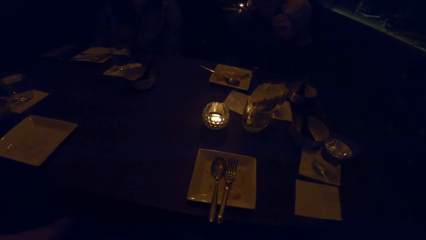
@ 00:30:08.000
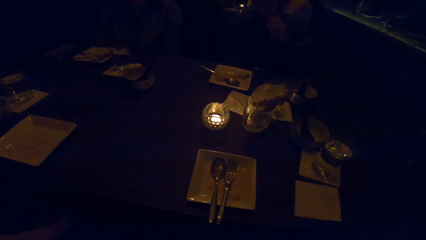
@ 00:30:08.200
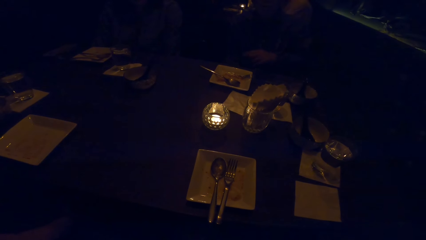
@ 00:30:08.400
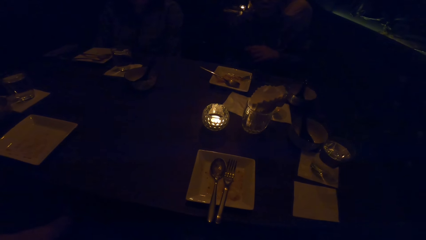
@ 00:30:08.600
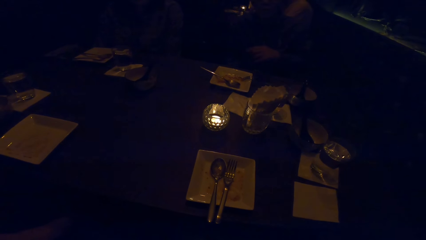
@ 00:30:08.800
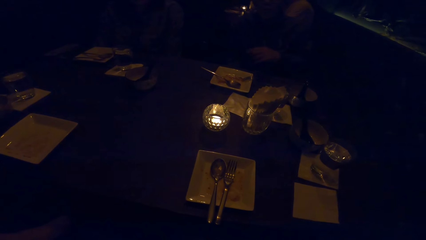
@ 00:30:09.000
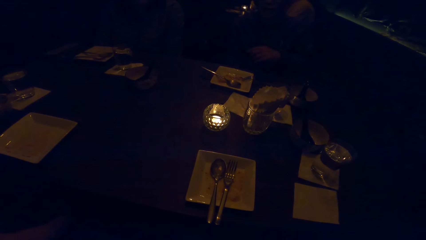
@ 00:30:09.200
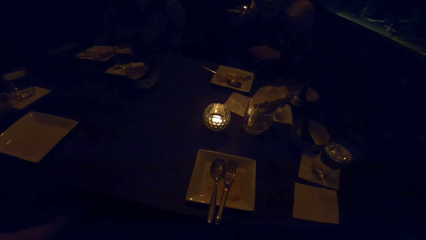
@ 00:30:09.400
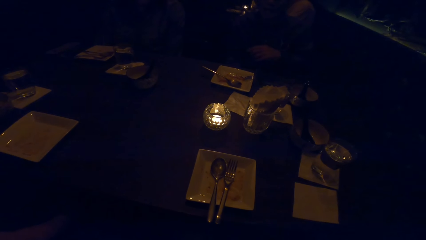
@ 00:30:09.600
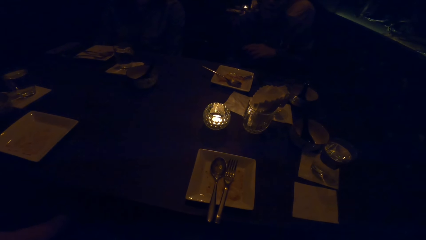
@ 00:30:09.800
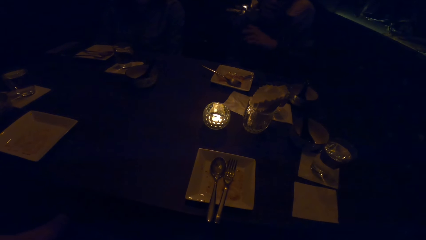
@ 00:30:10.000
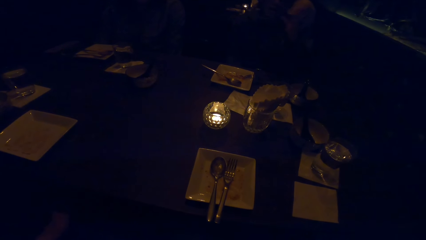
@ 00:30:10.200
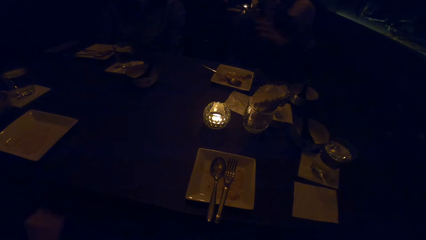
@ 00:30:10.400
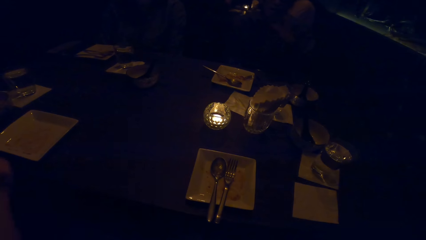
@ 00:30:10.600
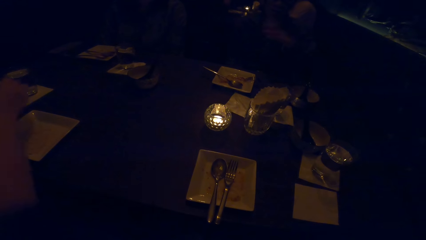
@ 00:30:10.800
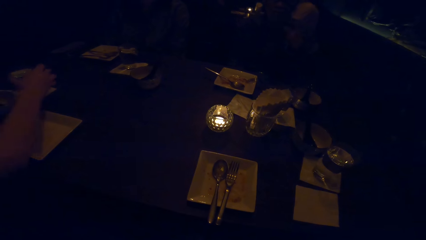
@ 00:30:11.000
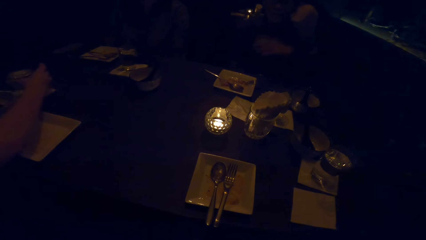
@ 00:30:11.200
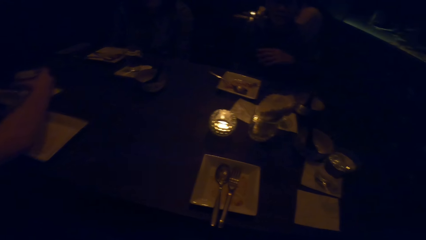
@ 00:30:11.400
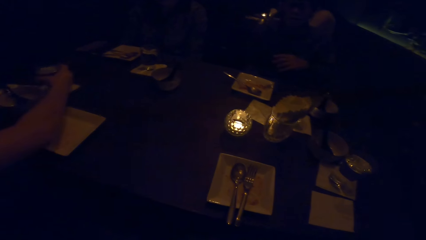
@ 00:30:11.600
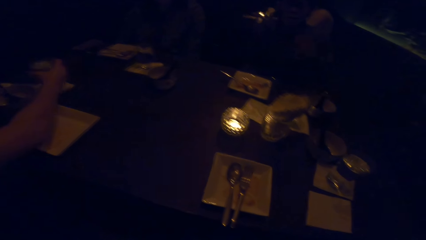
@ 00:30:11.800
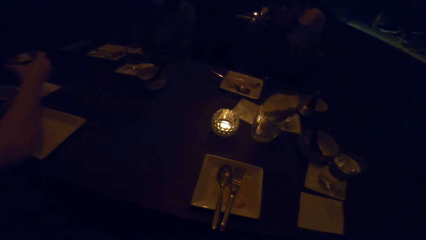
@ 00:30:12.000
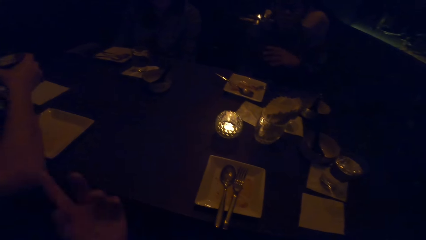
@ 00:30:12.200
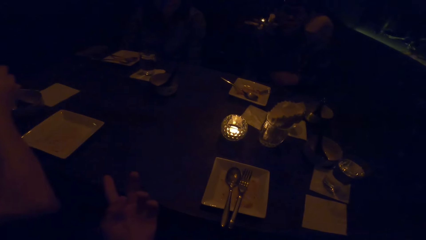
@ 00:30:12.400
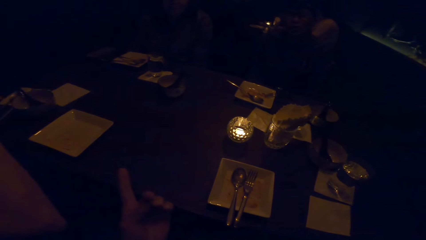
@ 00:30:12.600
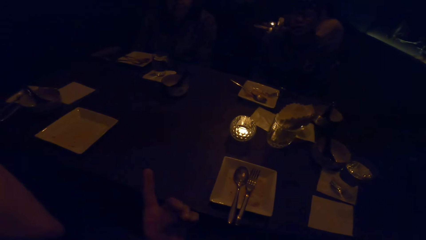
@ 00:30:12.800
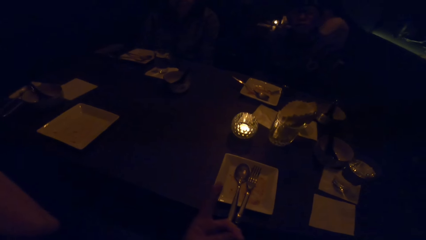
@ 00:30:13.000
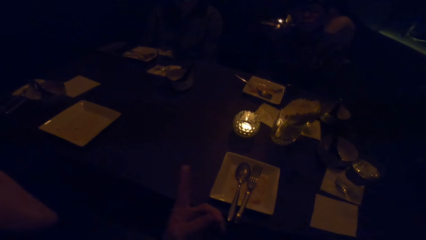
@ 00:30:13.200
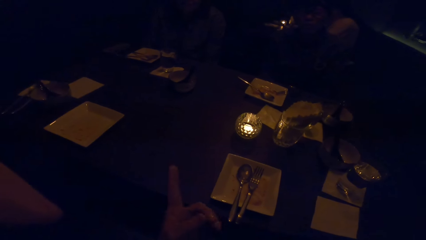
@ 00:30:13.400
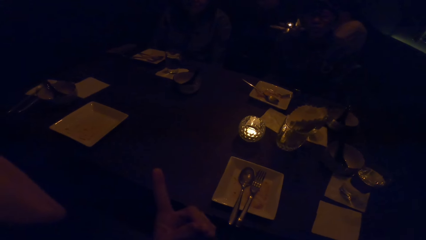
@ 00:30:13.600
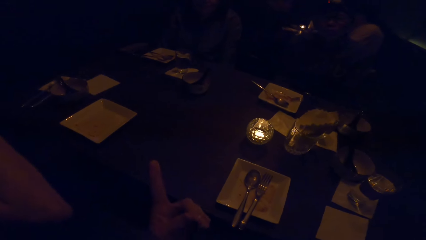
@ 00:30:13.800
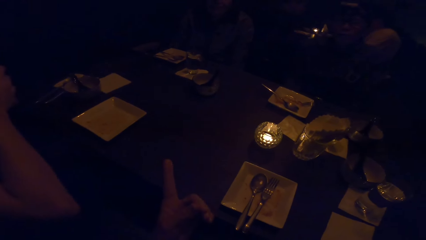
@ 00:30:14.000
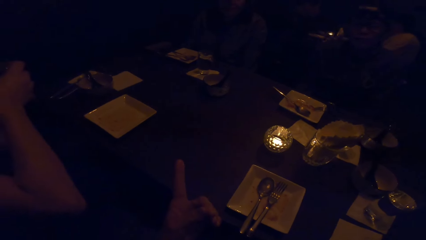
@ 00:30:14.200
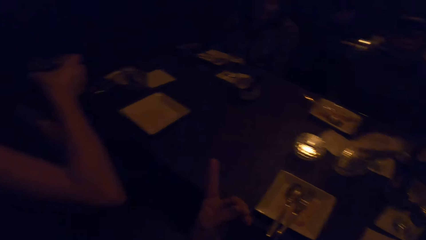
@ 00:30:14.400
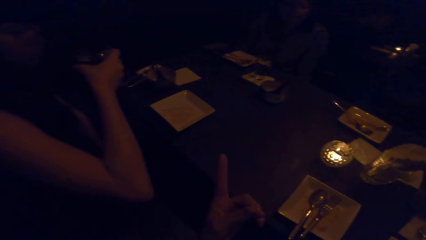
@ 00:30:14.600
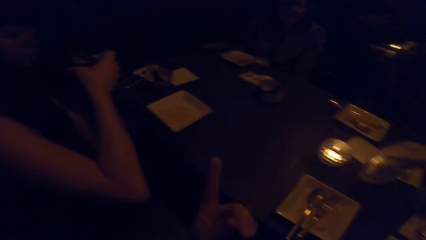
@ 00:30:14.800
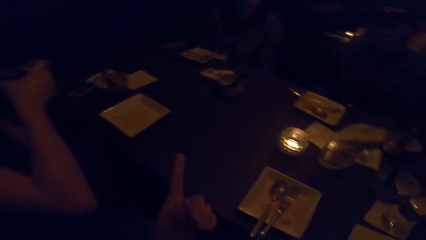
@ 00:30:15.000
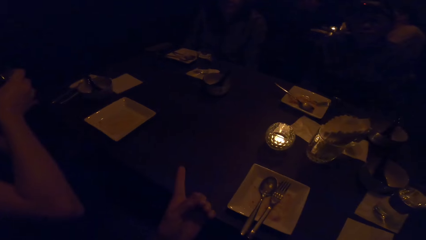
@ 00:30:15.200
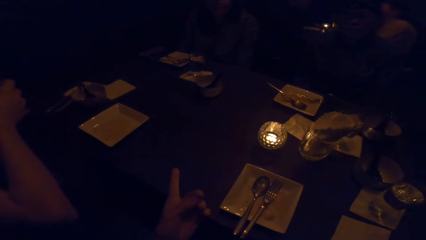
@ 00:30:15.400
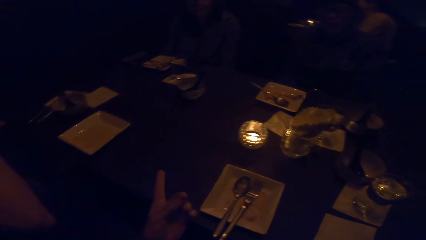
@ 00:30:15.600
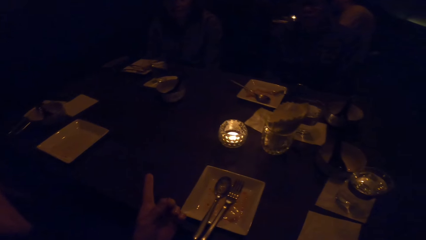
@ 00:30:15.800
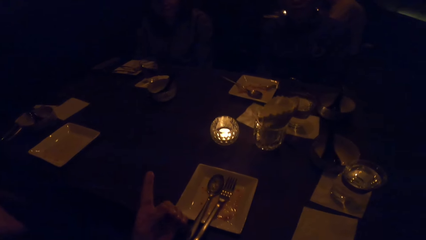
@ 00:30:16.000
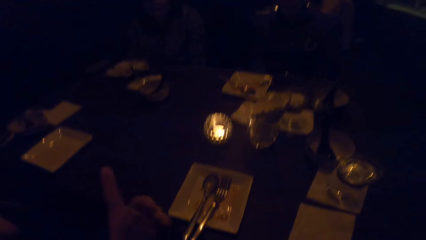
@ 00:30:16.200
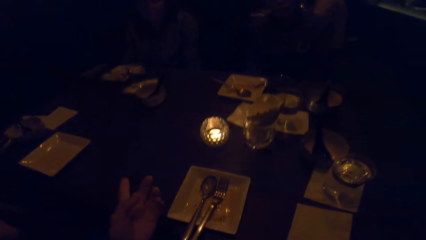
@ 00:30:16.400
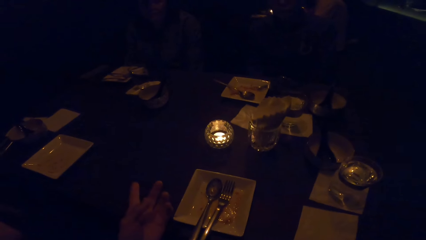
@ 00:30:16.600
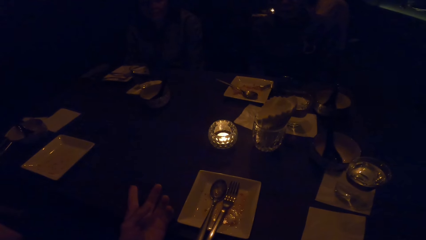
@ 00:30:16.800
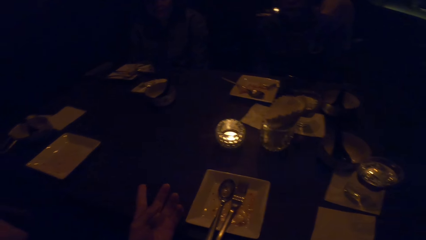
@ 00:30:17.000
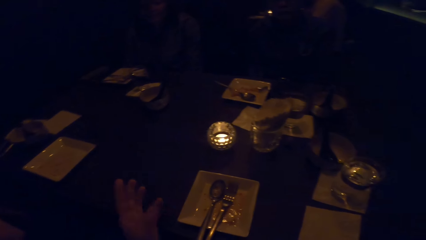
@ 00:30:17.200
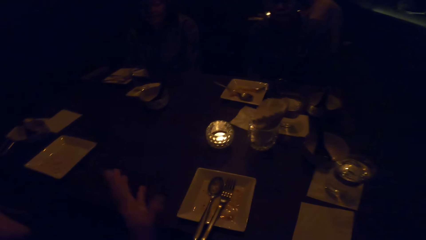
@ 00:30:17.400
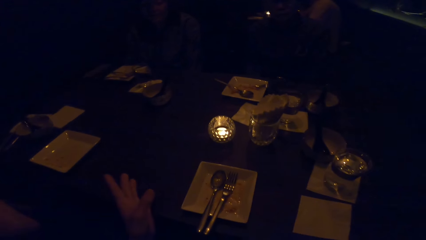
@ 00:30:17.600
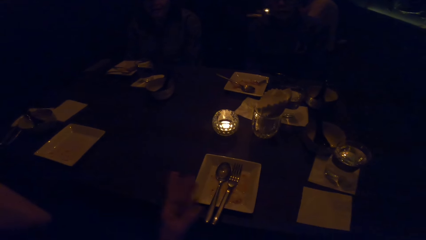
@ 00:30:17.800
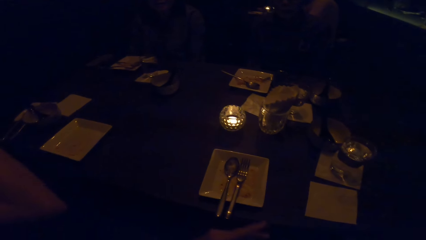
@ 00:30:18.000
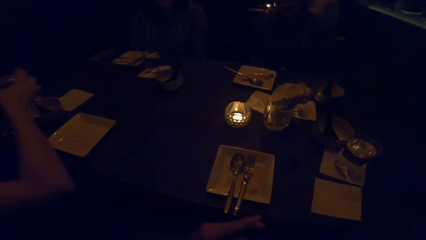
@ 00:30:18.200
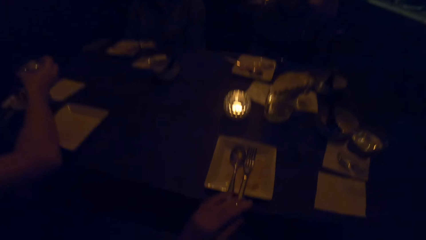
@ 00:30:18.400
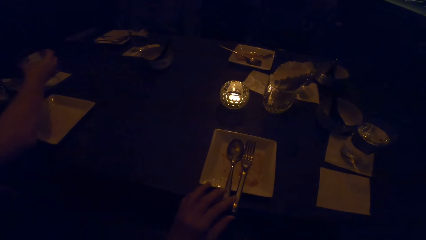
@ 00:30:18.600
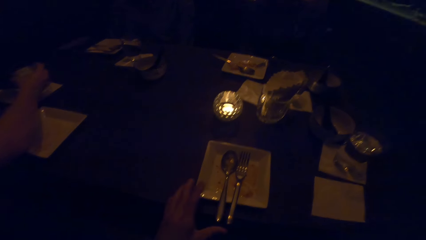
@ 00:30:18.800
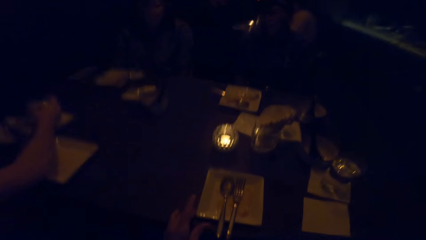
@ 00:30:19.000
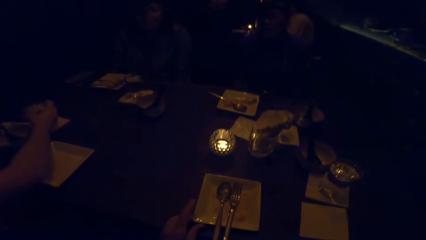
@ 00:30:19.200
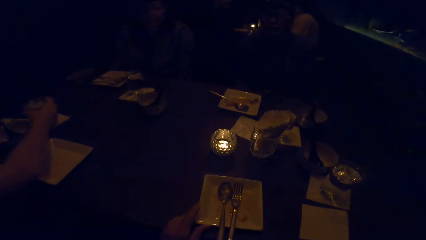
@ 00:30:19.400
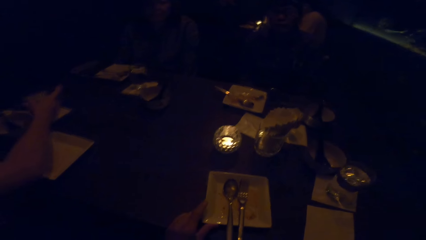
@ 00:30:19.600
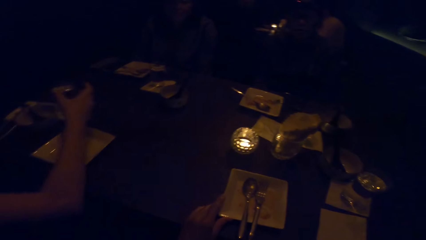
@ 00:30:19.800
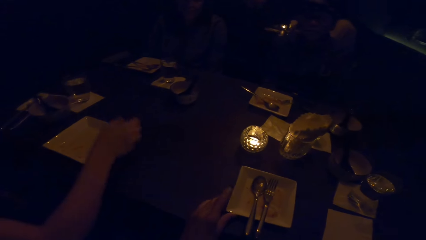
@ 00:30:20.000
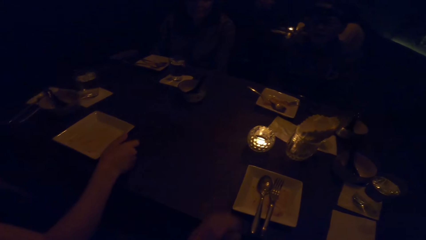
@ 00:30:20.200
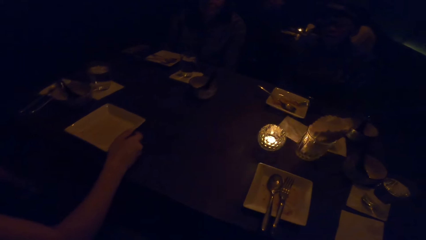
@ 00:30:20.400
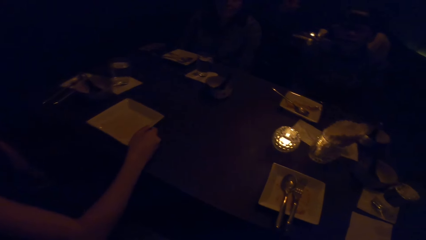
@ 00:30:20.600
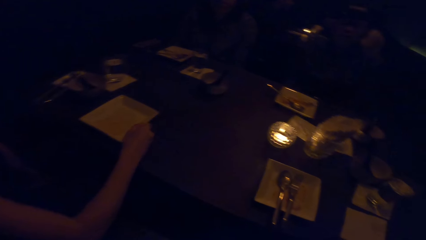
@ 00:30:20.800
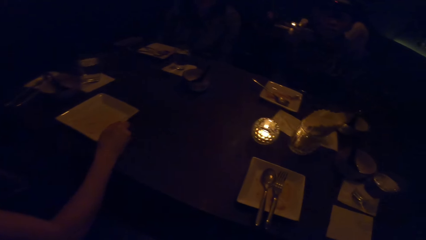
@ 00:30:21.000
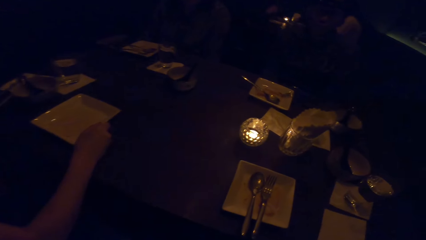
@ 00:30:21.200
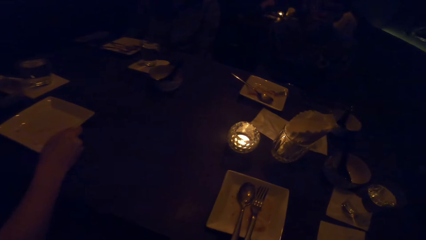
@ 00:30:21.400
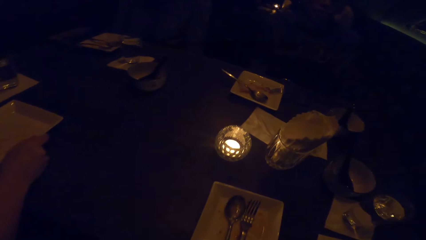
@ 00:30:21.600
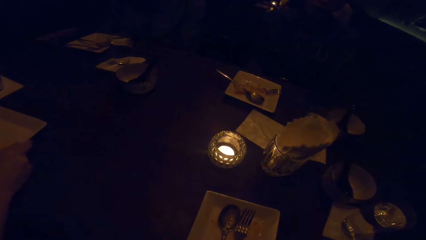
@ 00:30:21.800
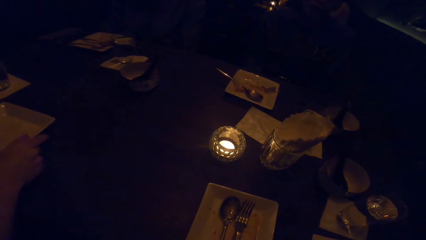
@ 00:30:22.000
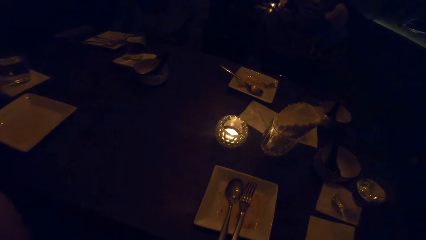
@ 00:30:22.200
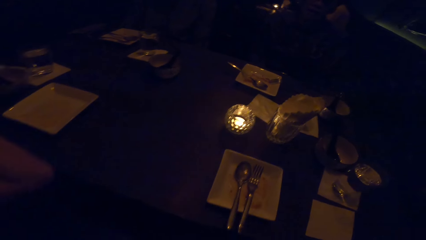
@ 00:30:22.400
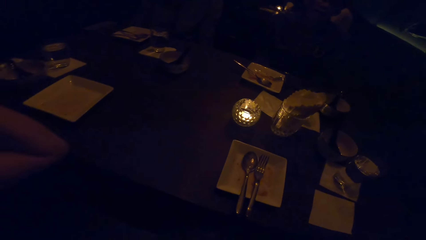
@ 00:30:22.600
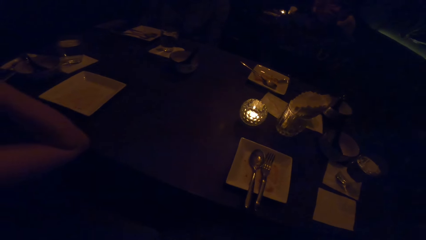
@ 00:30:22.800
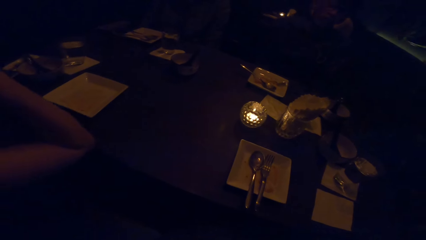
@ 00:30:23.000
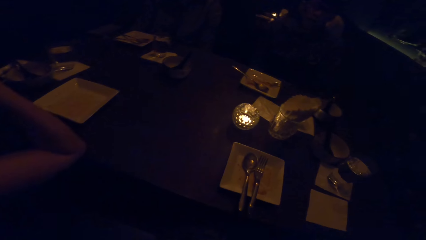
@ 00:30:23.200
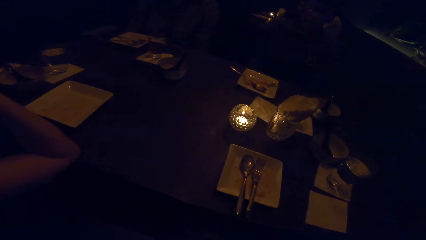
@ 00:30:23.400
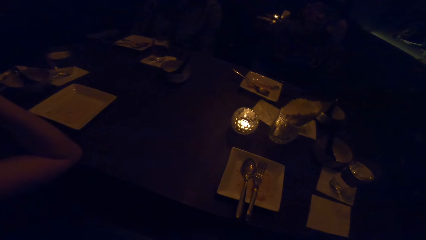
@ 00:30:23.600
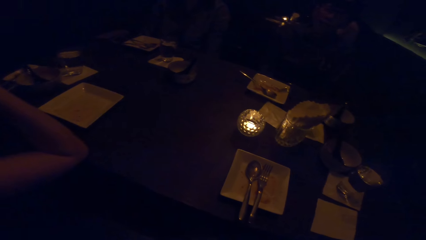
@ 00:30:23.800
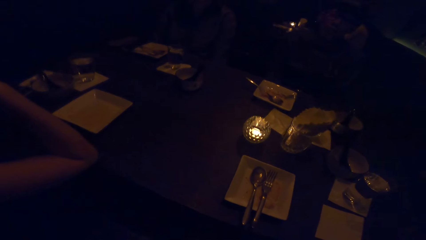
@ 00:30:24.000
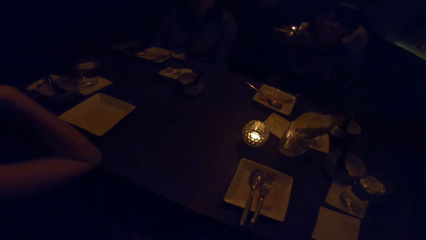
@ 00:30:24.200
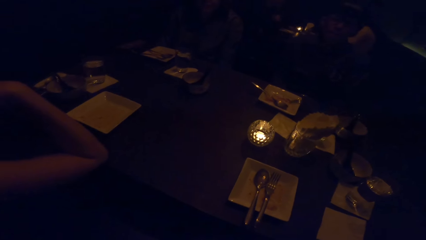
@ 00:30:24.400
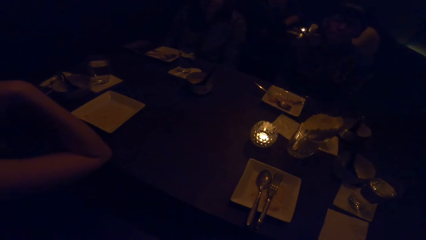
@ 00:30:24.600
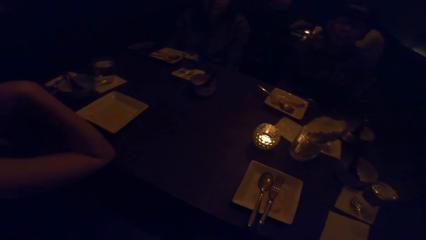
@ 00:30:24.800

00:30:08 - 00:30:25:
The camera wearer picks up a glass of water. They drink the water from the glass. They move the hand. They hold the glass of water on the hand. They look around the room. A person flaps the hand. The camera wearer puts the glass of water down. They move the plate on the table. They remove the hand from the glass. They hold the plate. They remove the hand from the glass. They put the hands on the chin.
